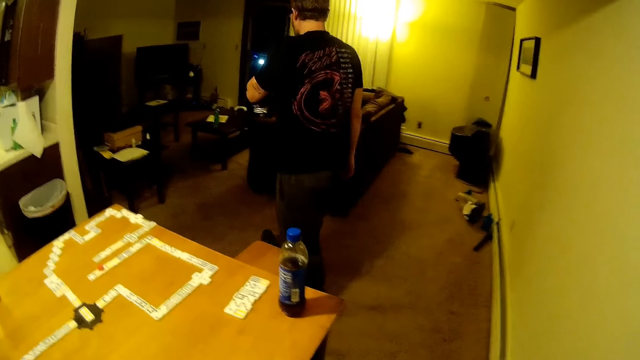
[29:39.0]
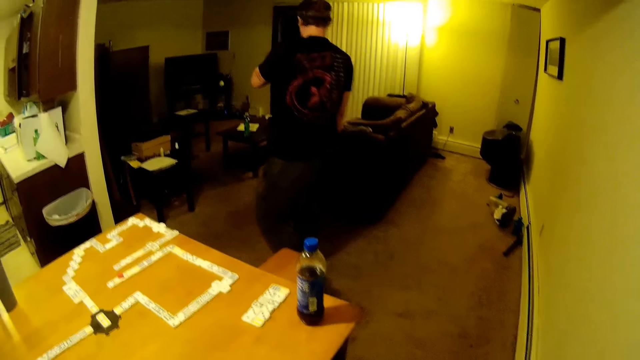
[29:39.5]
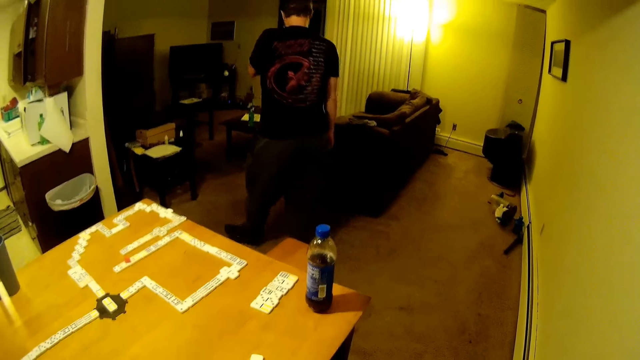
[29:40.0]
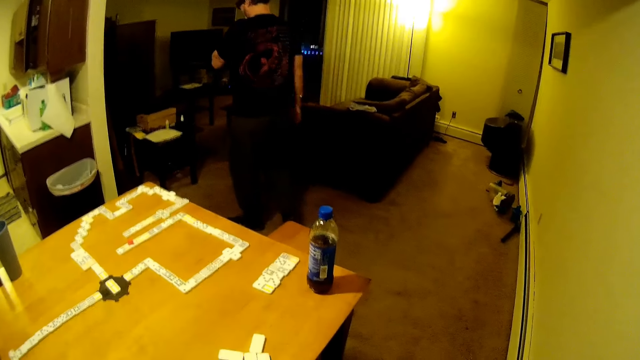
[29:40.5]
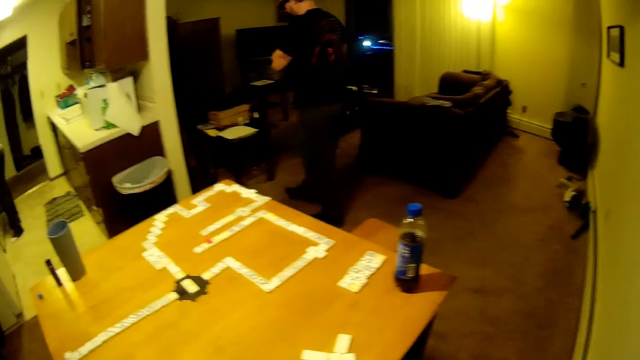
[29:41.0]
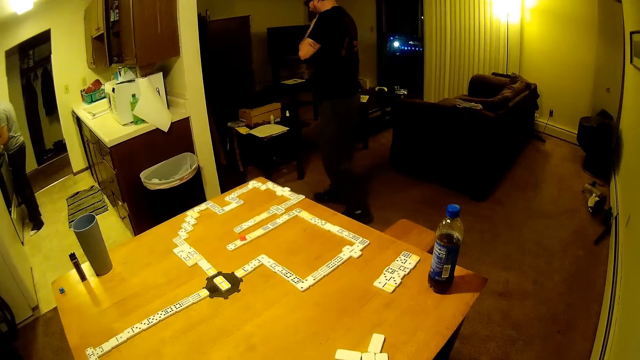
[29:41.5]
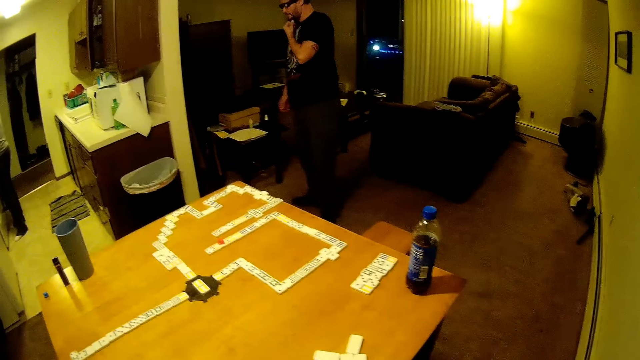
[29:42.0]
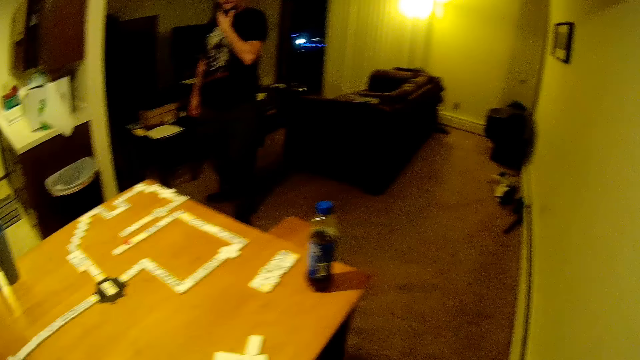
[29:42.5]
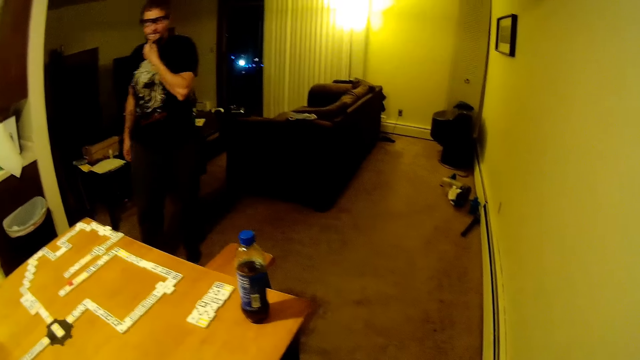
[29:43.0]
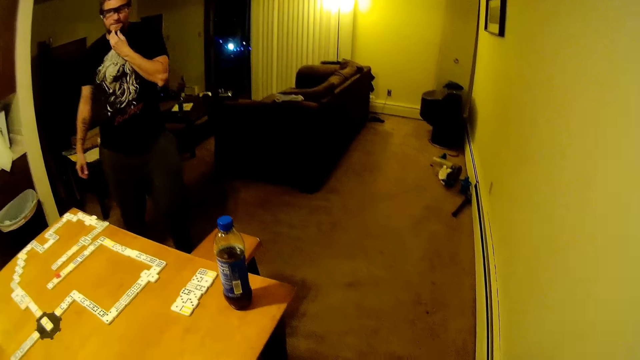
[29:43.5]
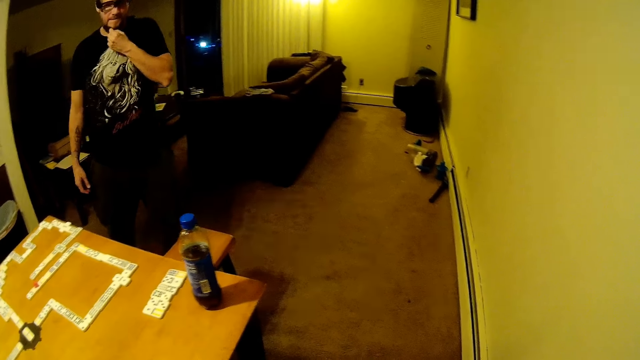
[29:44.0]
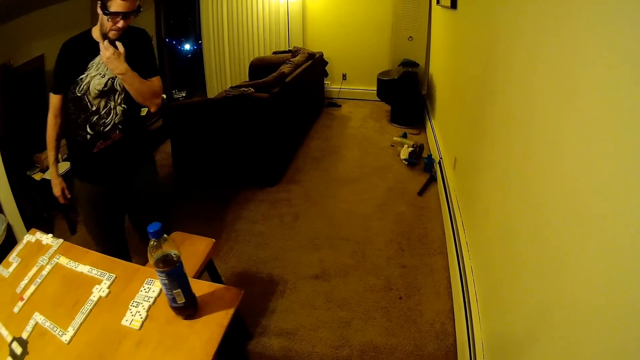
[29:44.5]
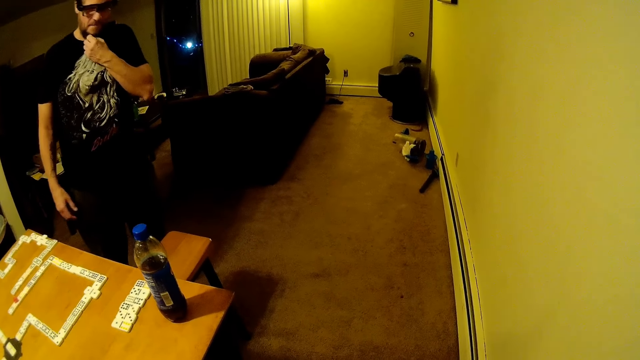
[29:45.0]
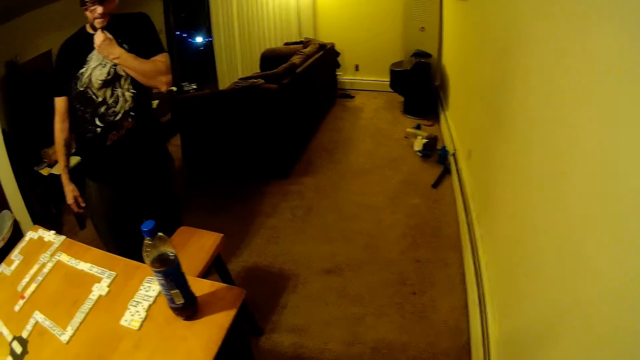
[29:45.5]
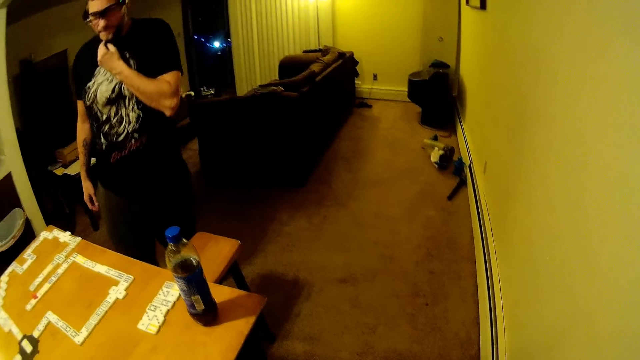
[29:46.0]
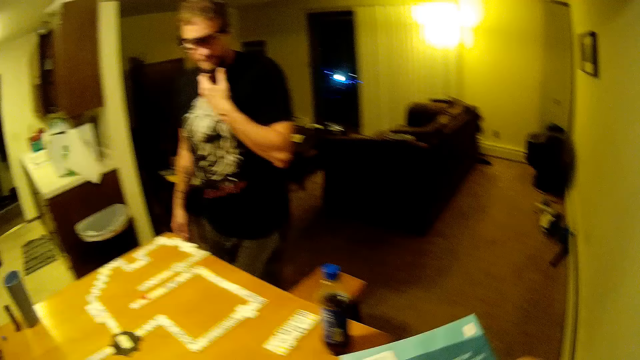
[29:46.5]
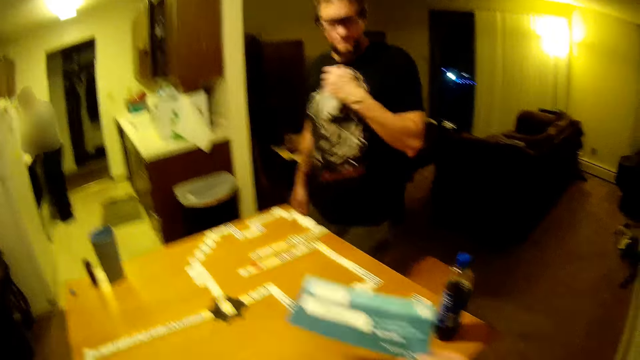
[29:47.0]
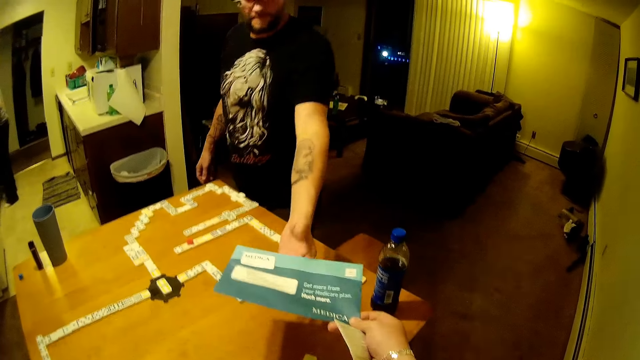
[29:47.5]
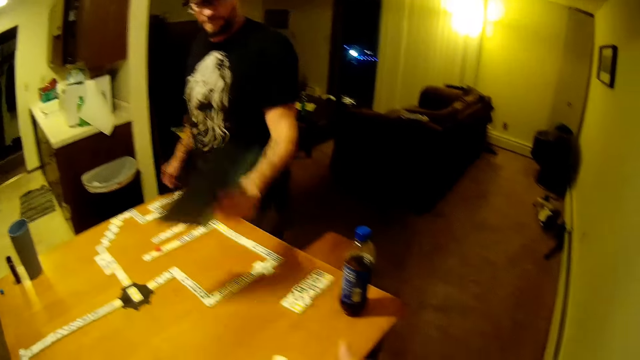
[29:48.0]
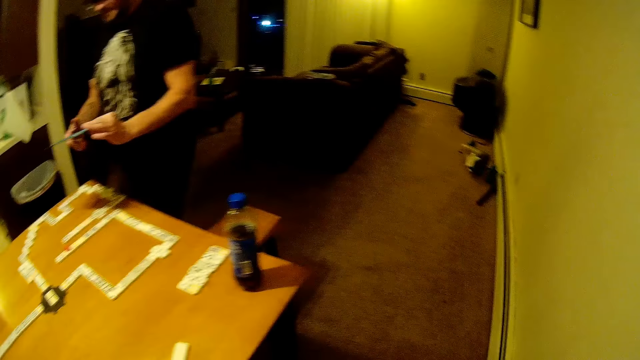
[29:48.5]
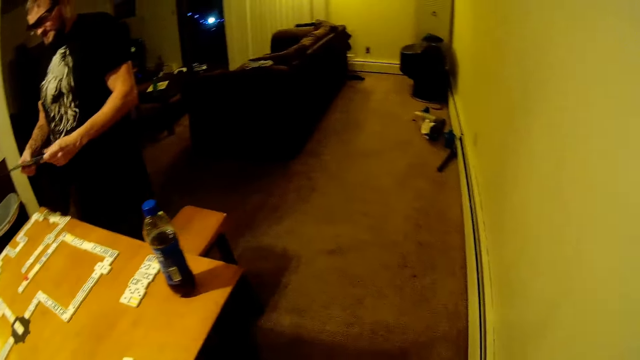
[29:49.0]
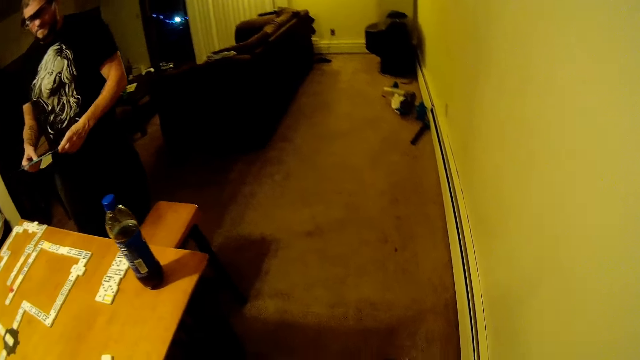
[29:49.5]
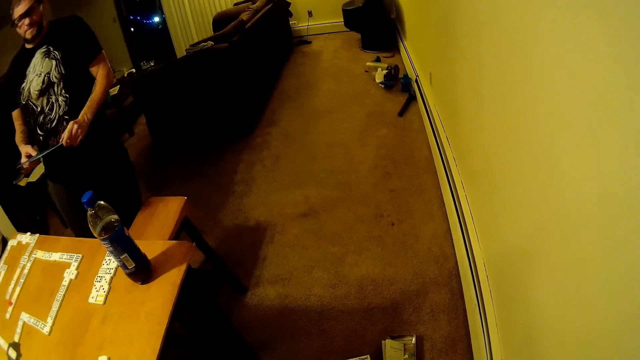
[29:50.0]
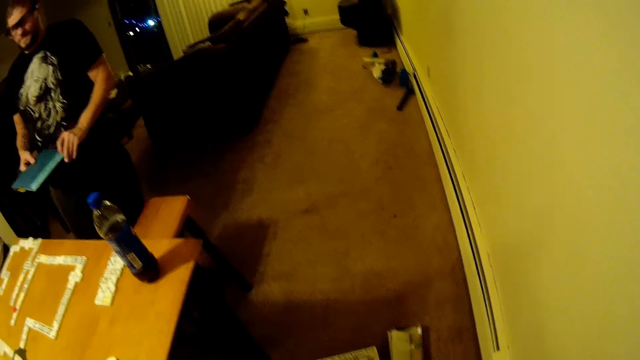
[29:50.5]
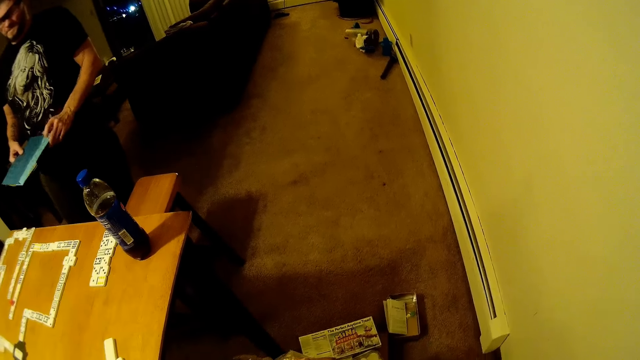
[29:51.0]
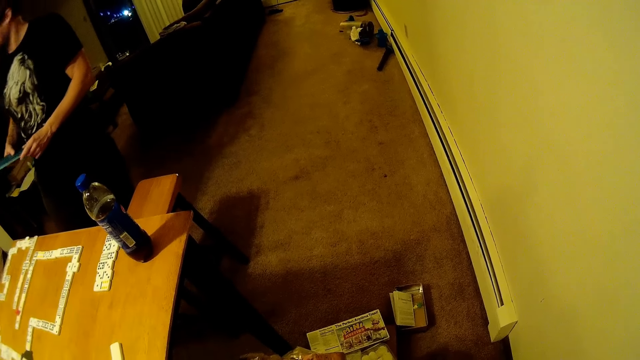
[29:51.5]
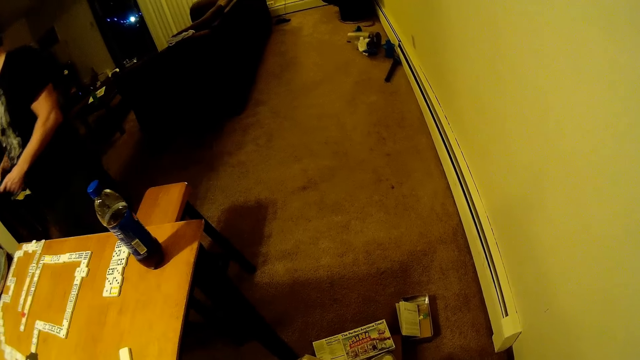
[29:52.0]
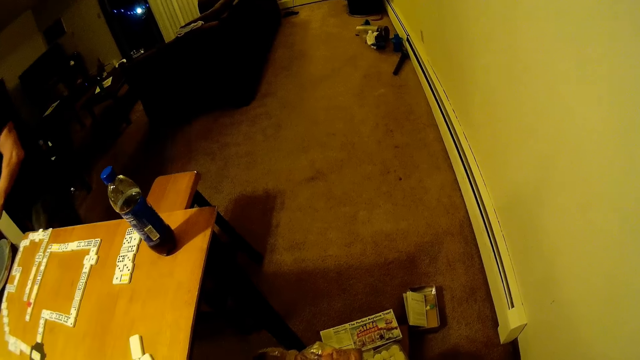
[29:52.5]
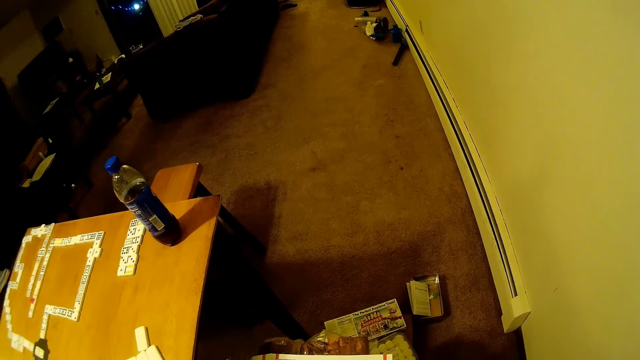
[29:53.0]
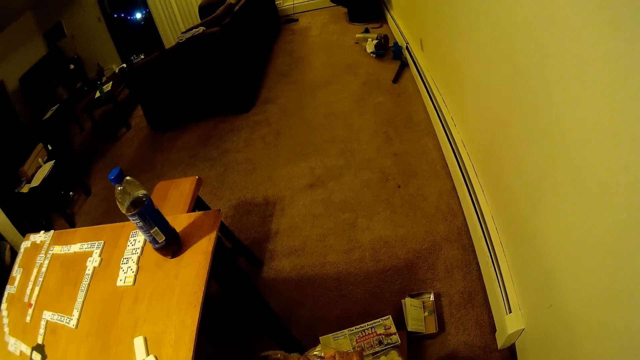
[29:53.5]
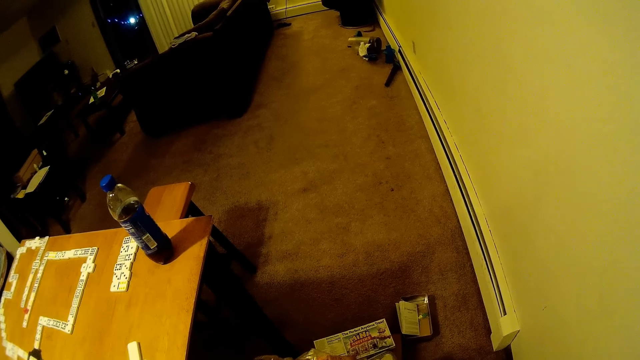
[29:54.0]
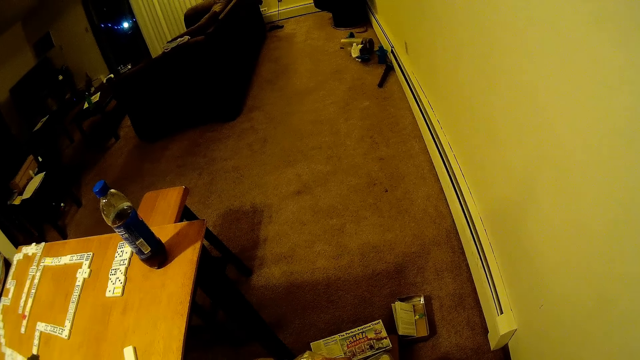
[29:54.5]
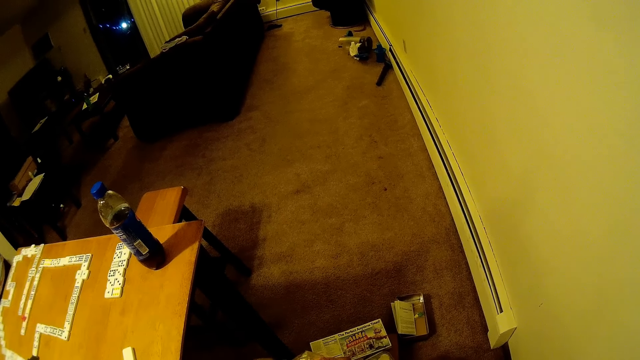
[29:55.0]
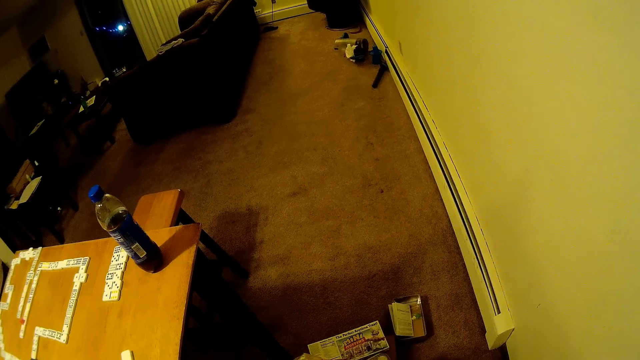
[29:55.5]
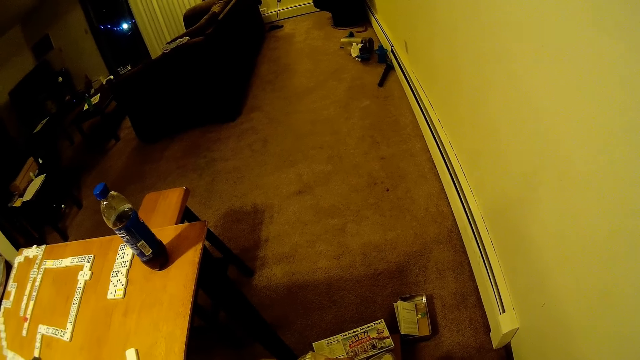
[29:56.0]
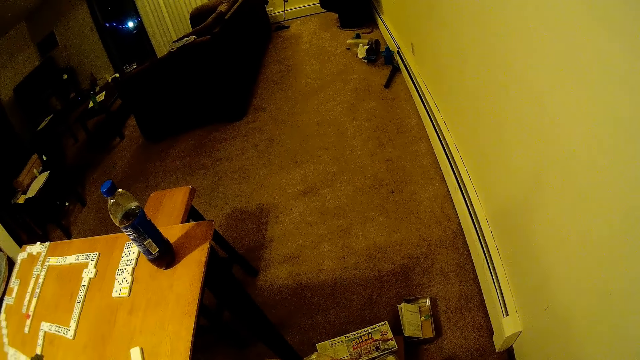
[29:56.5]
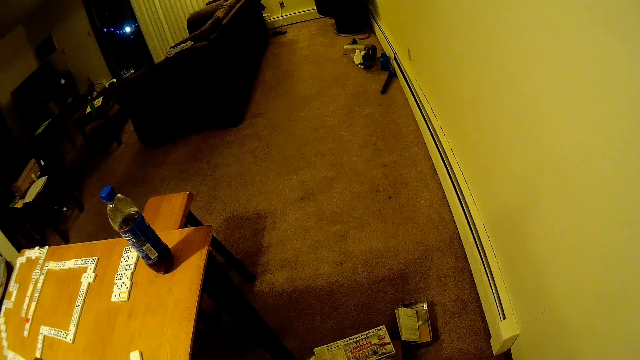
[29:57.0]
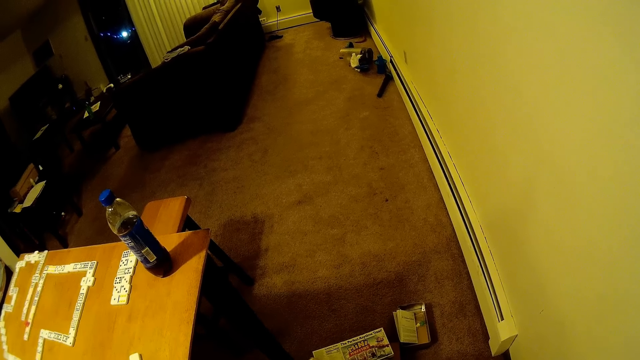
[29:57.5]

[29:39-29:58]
A man walks around. The man stands. The camera wearer hands a piece of paper to the man. The man walks away and walks around.
